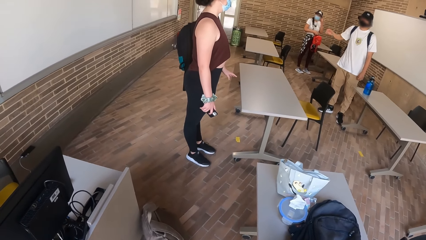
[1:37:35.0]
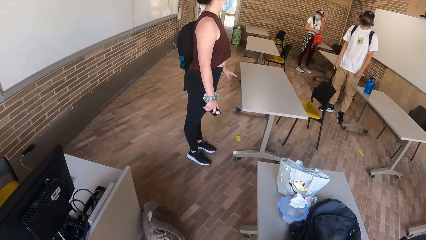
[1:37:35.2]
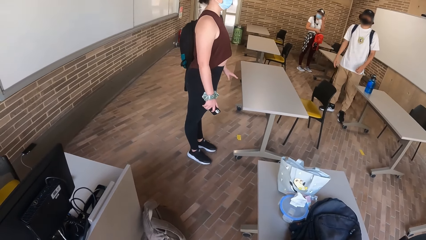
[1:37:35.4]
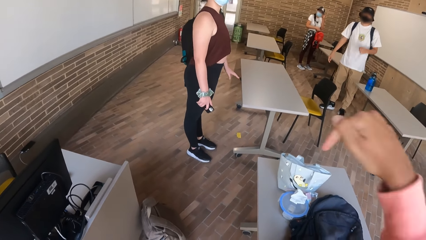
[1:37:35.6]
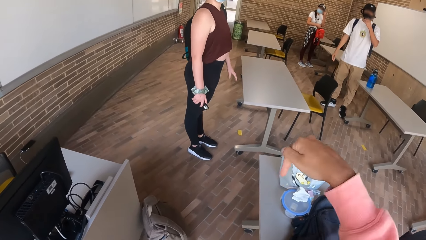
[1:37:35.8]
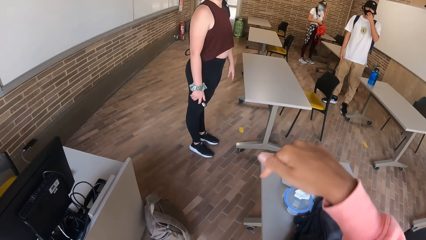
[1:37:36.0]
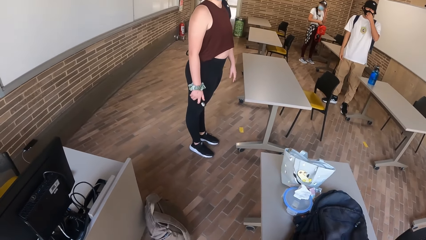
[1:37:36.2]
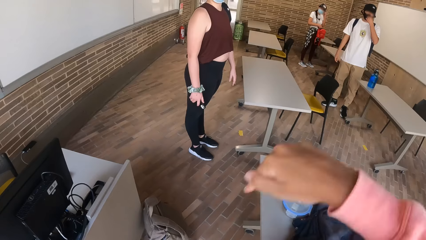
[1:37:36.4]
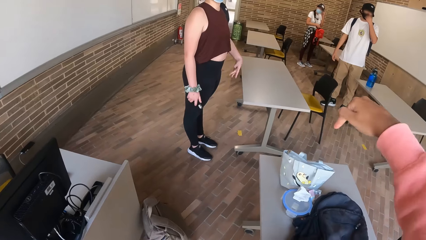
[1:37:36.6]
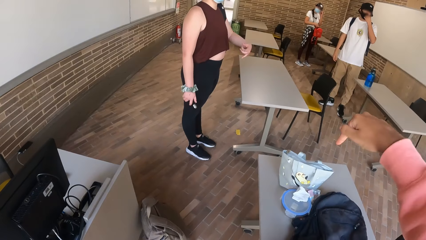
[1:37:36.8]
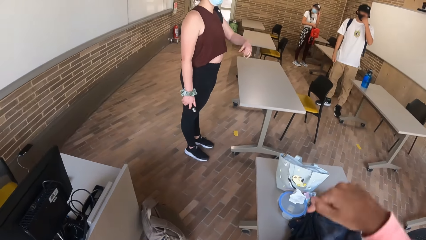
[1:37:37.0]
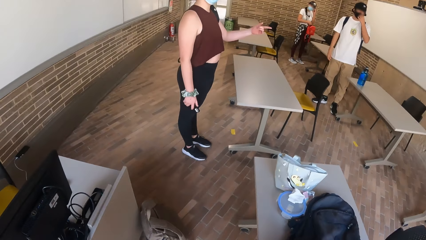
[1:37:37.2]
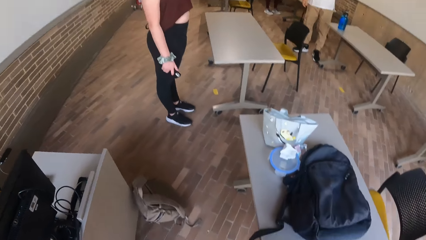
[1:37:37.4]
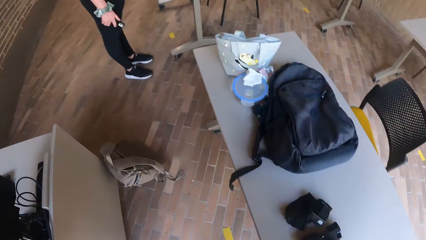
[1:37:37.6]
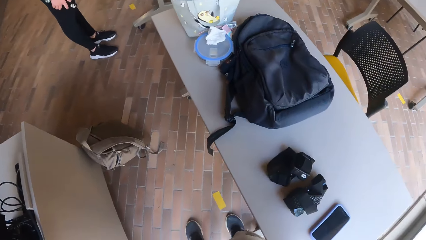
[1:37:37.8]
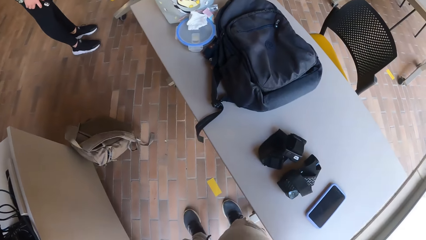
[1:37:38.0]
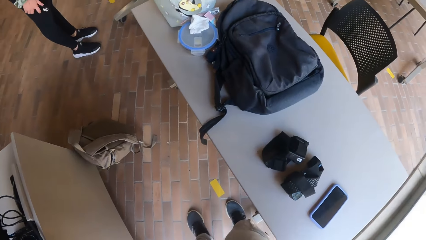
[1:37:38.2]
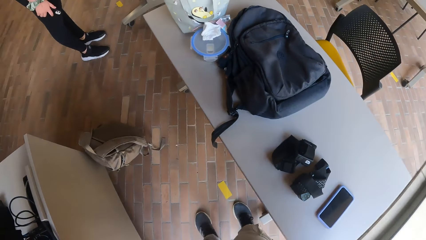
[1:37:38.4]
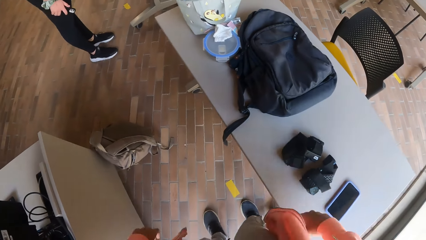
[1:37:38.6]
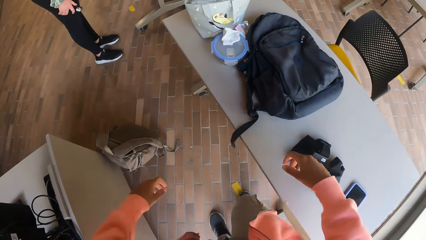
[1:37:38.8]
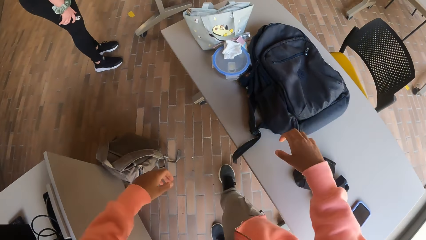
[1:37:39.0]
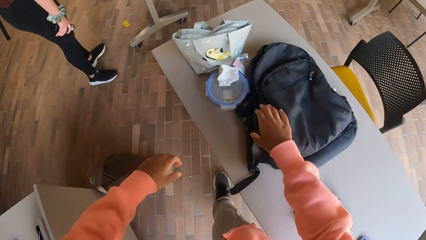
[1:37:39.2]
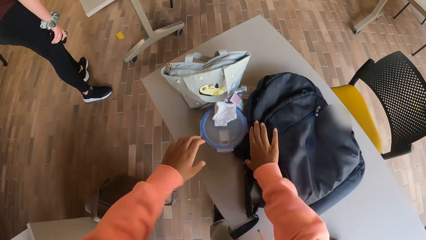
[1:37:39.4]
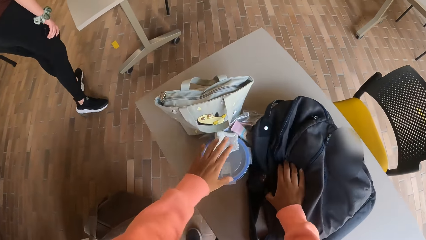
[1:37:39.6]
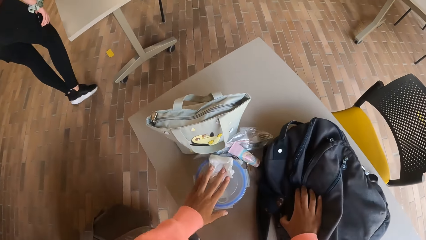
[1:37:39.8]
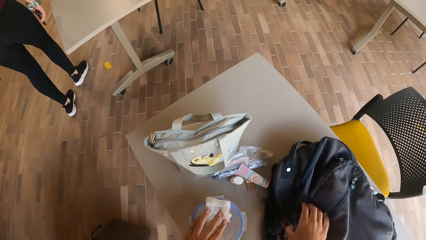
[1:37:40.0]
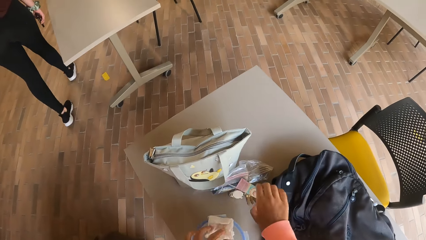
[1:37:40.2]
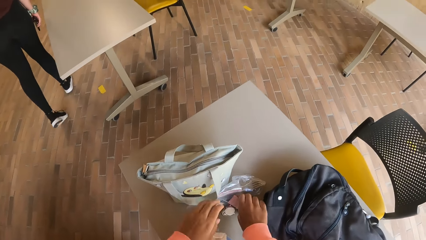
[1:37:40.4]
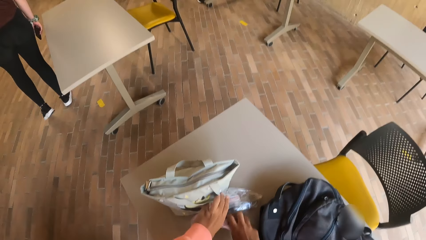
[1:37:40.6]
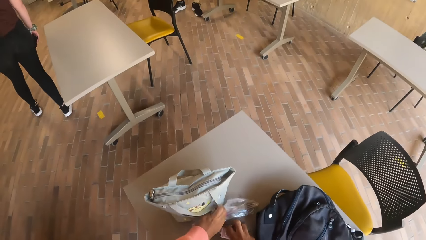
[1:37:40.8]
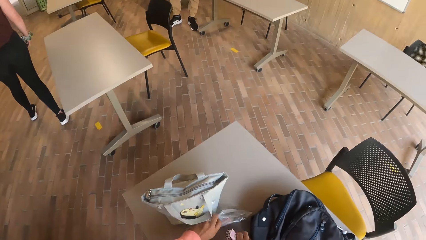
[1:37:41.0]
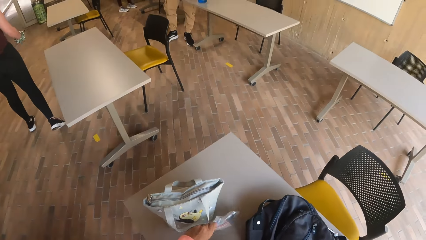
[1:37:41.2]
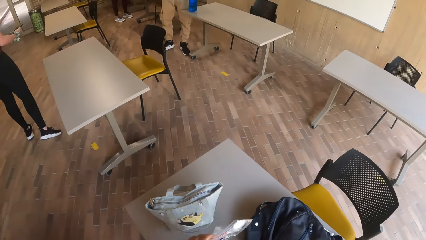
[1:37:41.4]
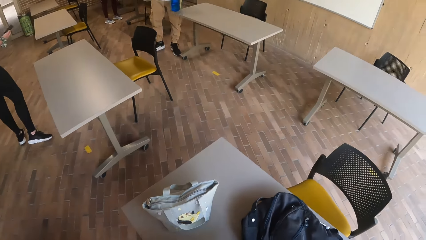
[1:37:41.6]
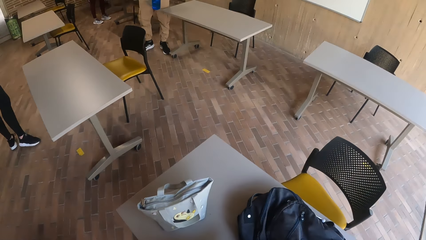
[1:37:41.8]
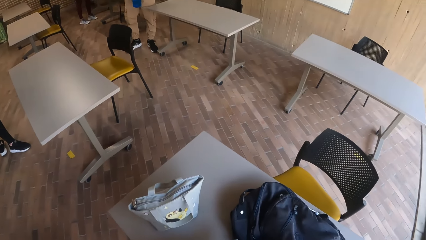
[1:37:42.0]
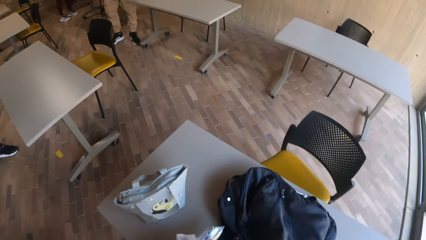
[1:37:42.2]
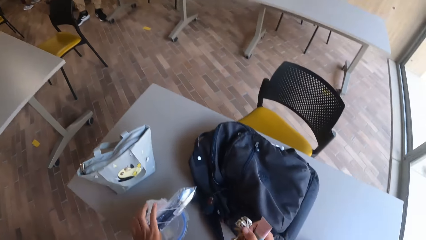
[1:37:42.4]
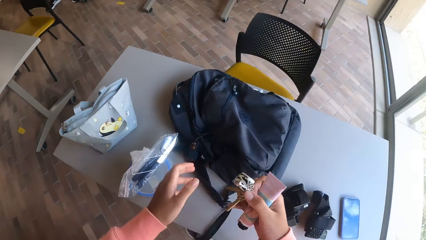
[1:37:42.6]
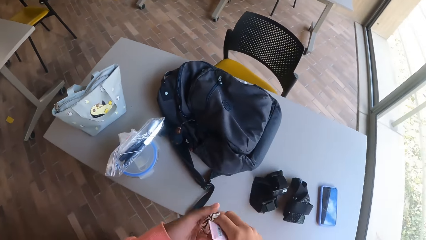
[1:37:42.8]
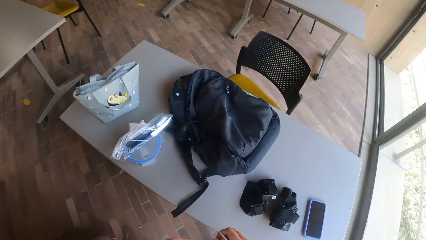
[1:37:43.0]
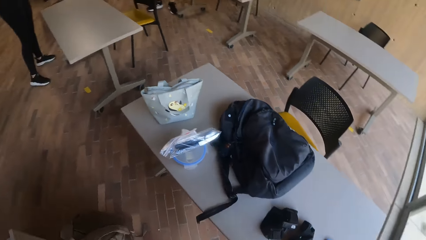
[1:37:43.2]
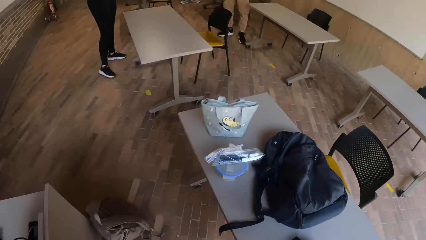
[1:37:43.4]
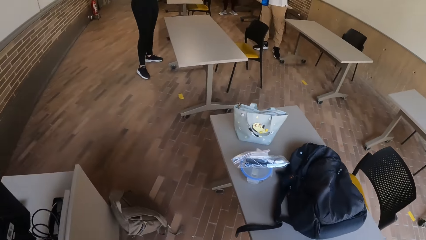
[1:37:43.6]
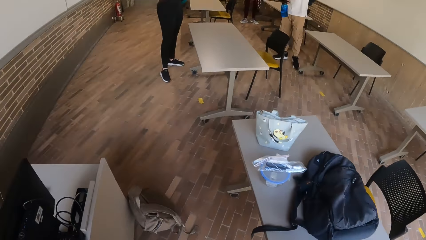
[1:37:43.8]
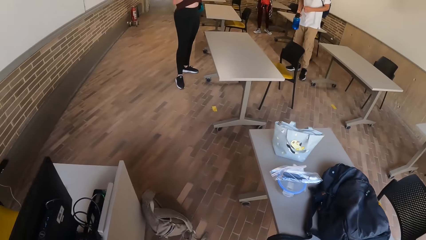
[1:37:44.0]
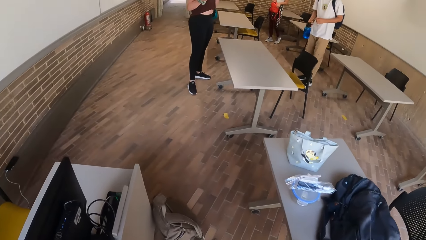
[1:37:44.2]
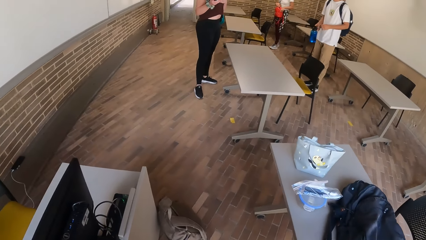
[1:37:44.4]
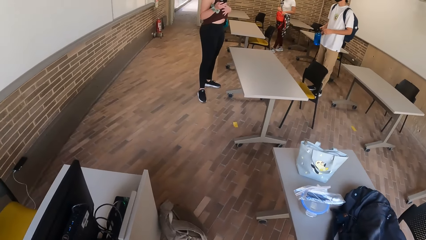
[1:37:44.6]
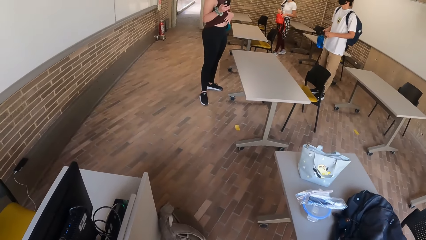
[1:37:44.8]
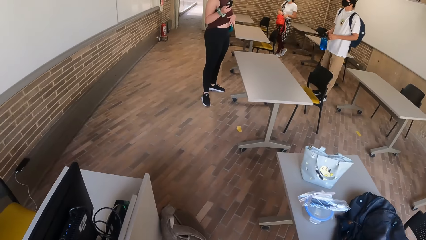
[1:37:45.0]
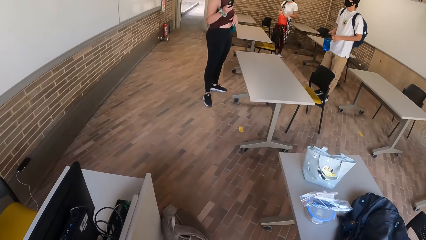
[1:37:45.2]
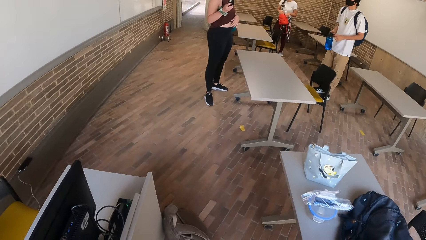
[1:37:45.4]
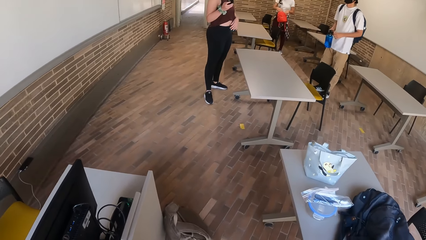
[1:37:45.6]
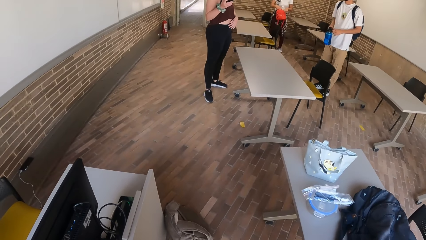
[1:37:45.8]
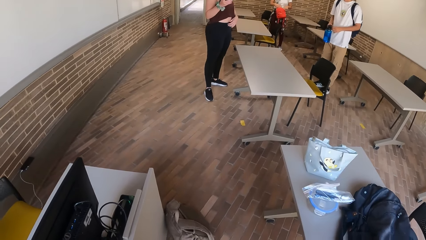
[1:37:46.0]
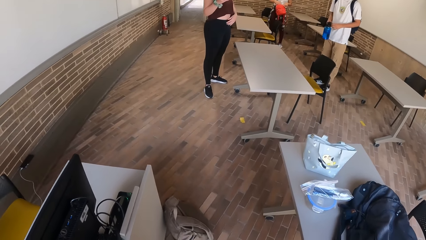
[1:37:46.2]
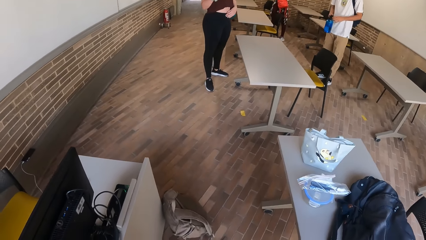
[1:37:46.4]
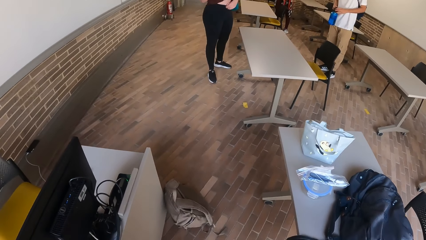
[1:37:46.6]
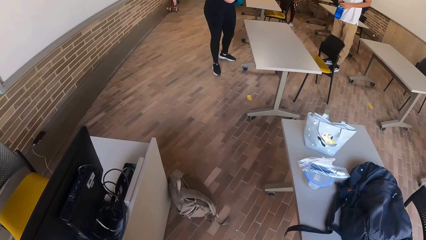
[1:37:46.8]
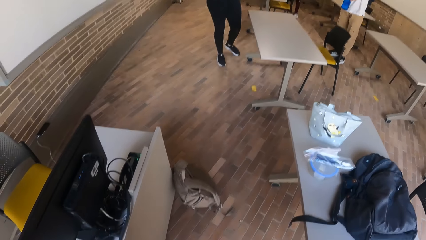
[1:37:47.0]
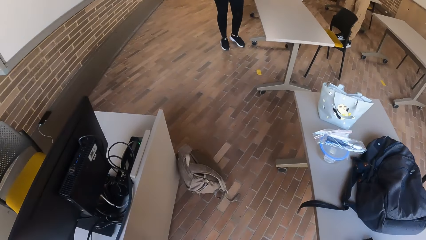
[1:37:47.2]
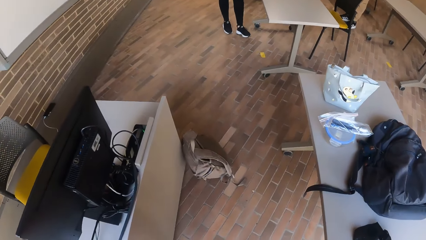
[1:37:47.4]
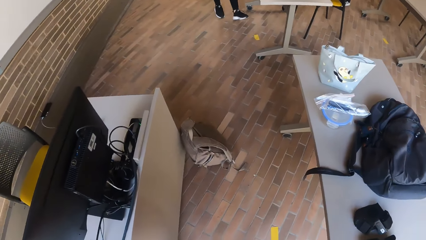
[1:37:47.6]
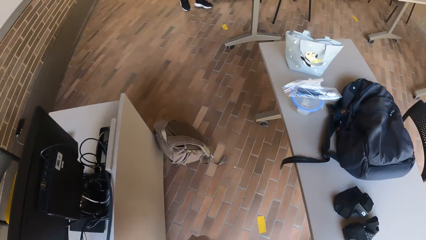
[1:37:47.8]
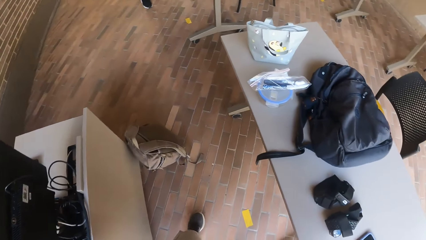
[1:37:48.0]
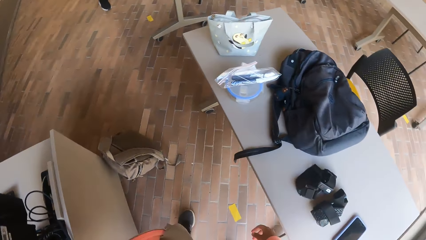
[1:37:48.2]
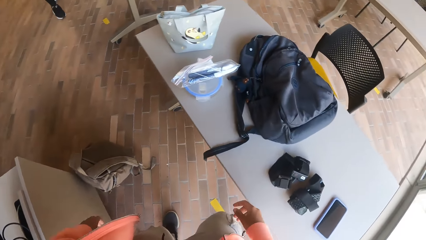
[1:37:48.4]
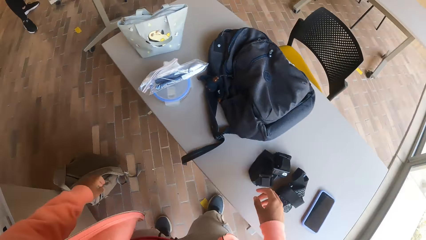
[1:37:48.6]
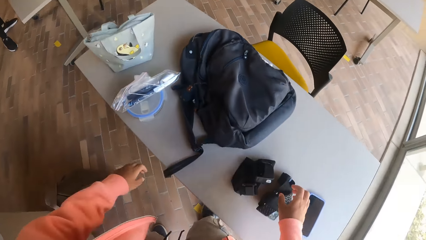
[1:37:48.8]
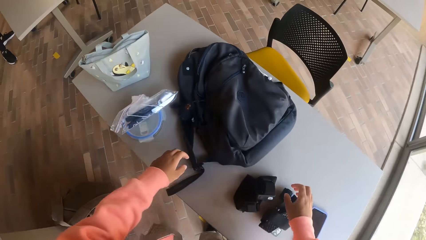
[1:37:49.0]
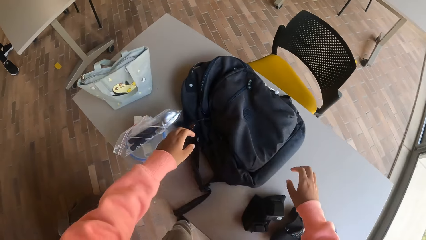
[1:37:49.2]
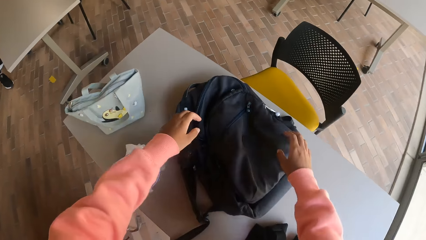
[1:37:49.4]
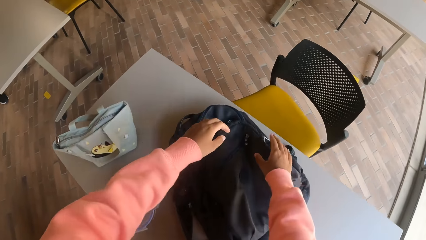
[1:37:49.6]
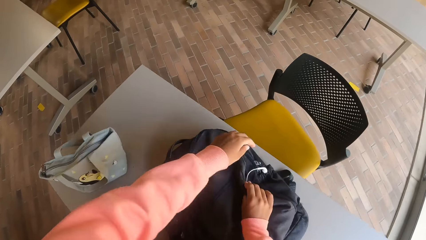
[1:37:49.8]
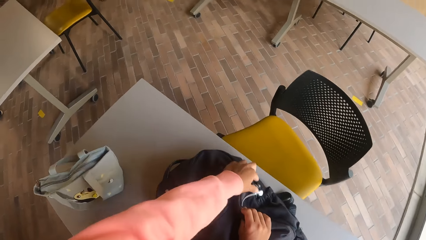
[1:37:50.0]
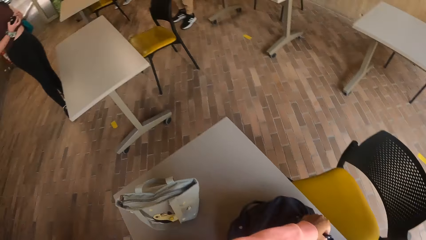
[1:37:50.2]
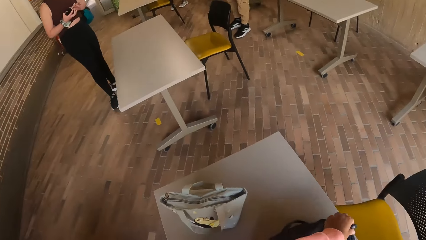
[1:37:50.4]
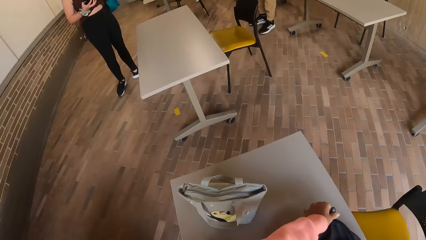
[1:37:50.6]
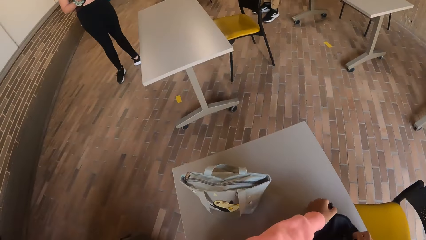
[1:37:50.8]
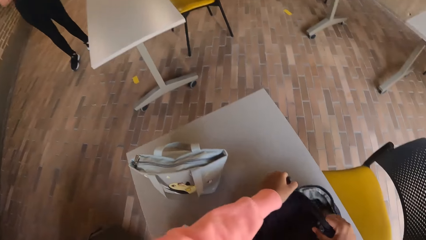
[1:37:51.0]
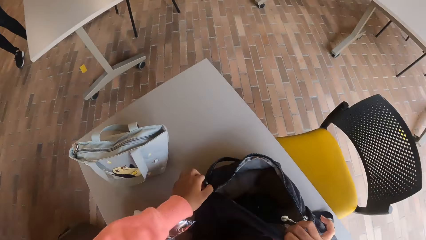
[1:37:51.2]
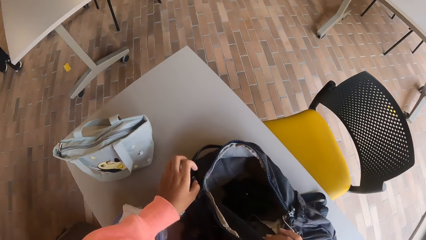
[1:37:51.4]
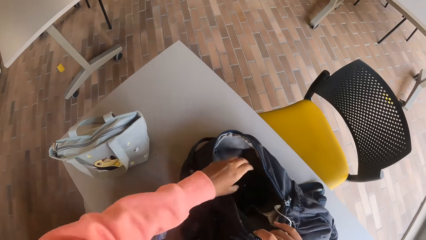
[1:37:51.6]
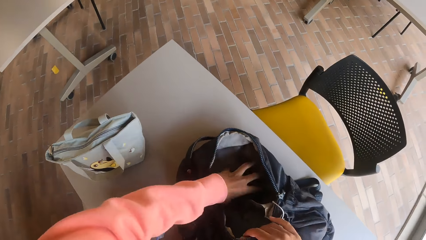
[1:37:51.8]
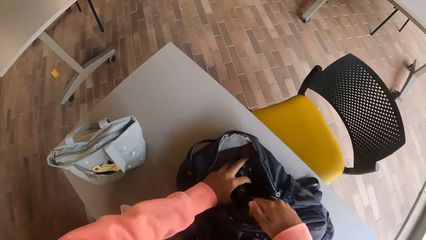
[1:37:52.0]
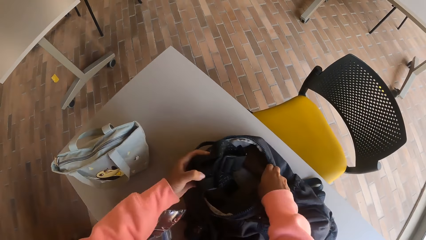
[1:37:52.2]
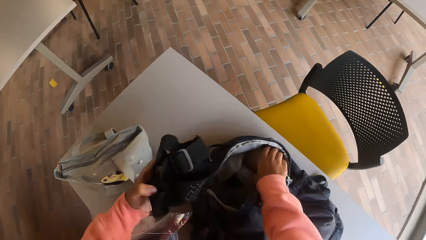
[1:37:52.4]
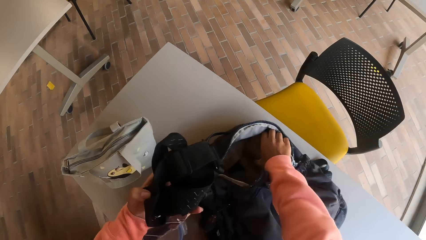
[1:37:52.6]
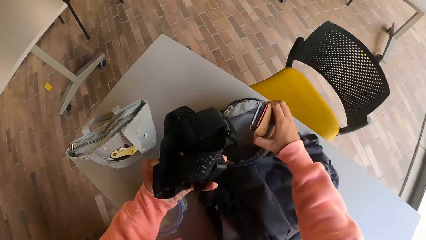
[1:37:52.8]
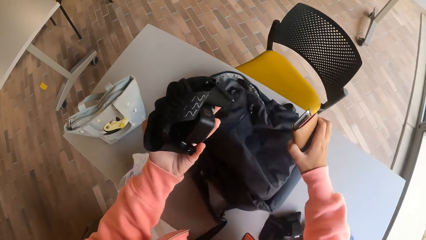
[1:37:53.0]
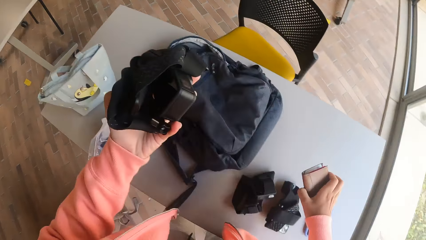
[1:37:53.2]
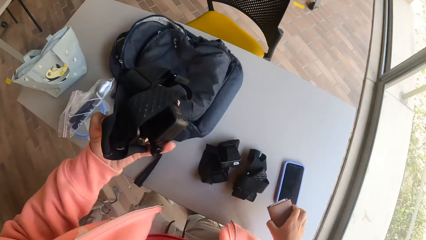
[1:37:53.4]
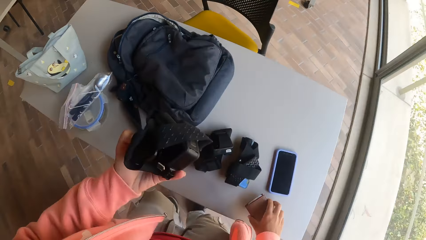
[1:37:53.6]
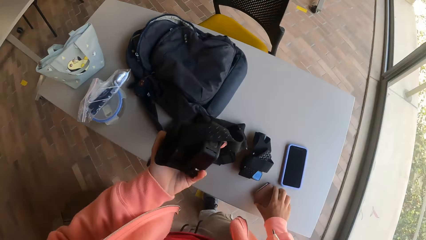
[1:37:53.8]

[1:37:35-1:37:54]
The camera wearer picks up a nylon from the table with his right hand. He touches a bag and a lunch tin. He touches a key. He picks a camera from the bag with his left hand. He touches the bag and opens the bag. He picks a wallet from the bag with his right hand. He touches the camera. He touches the wallet.
